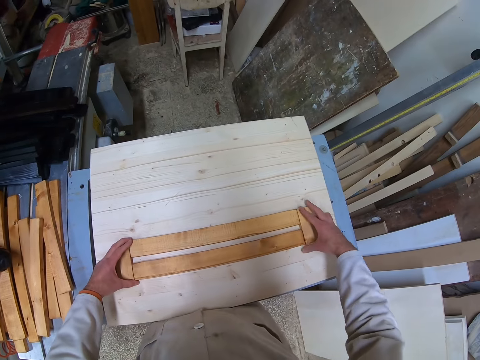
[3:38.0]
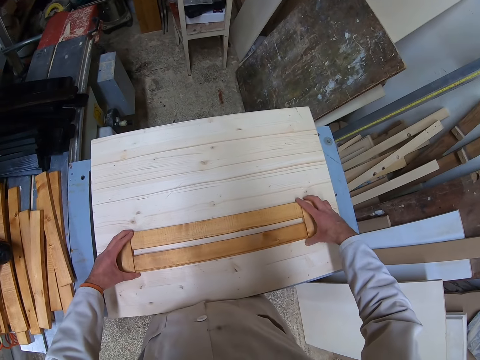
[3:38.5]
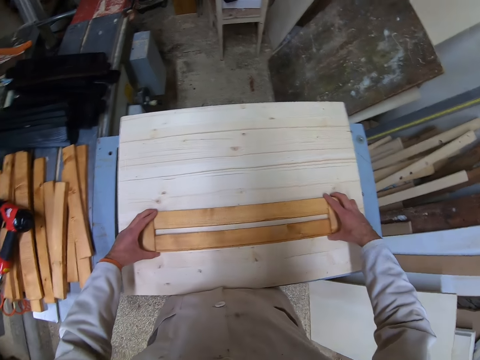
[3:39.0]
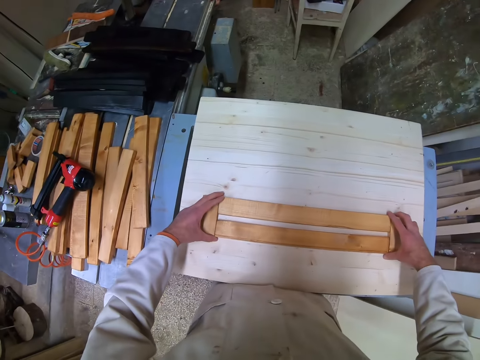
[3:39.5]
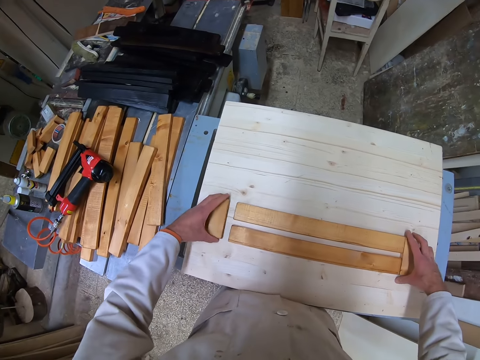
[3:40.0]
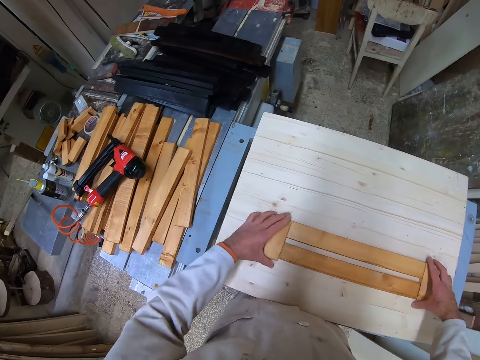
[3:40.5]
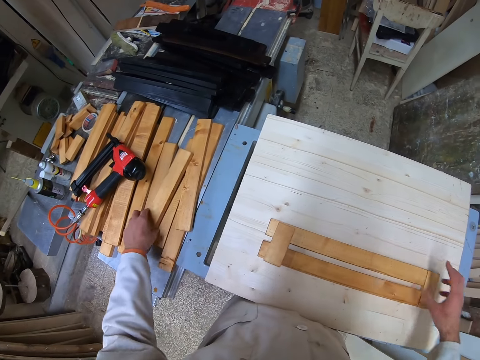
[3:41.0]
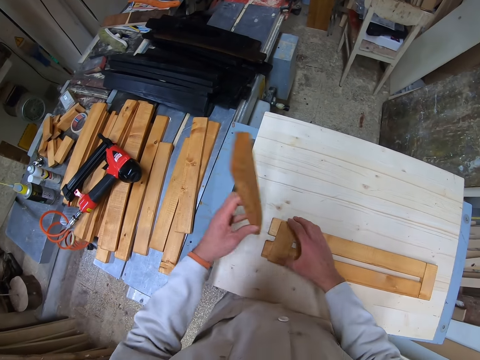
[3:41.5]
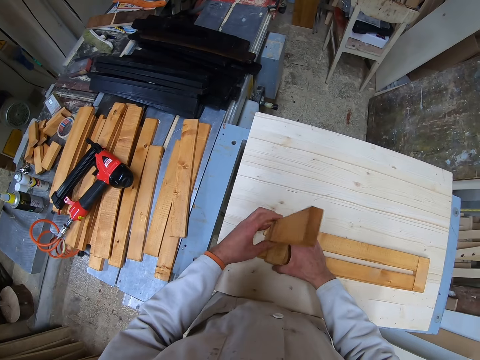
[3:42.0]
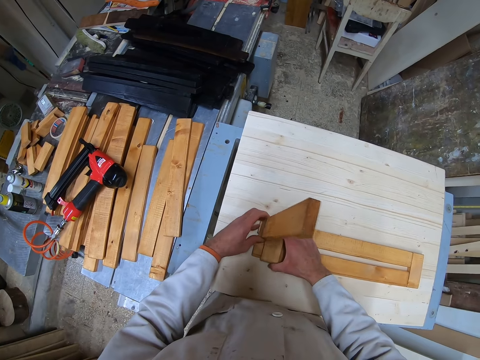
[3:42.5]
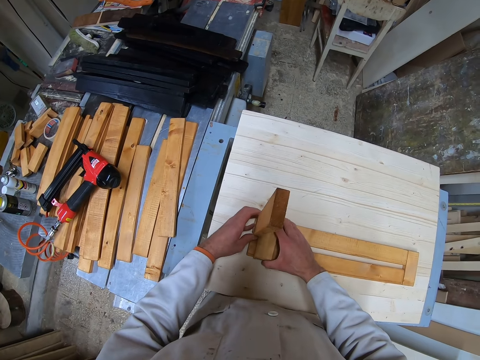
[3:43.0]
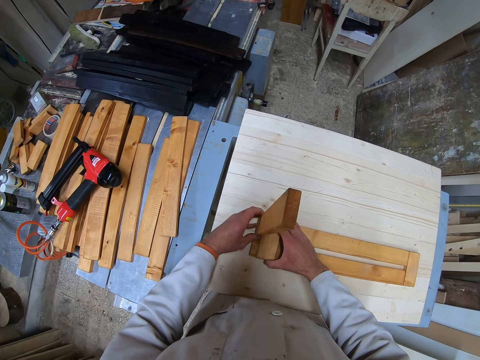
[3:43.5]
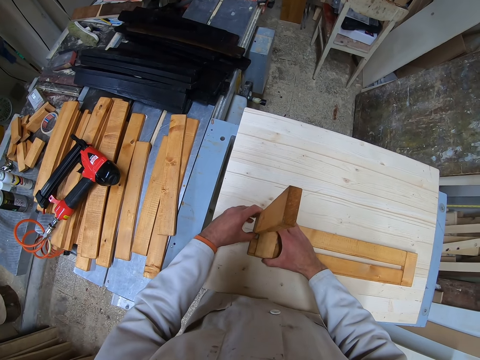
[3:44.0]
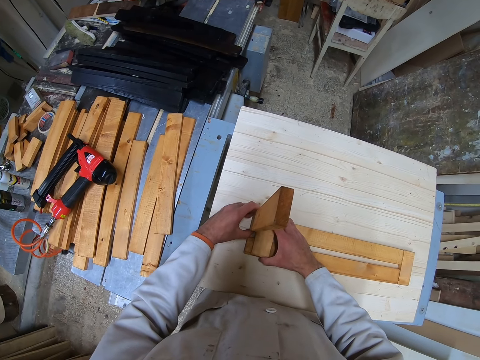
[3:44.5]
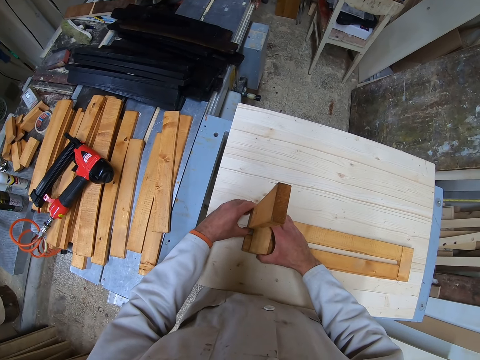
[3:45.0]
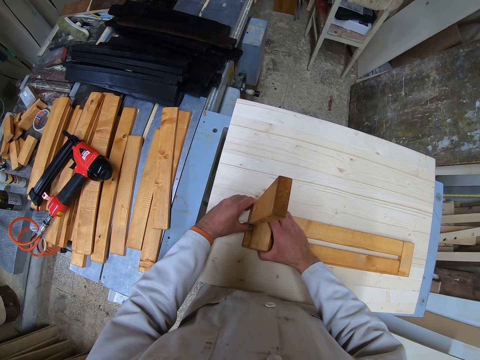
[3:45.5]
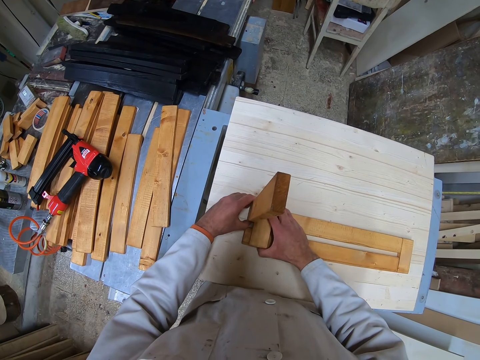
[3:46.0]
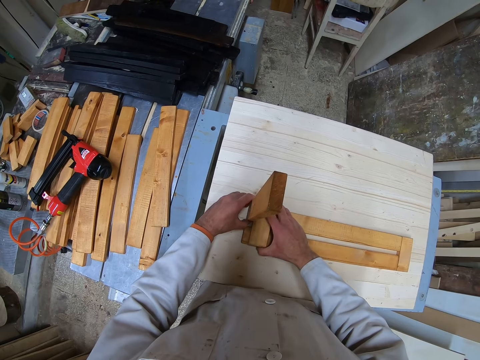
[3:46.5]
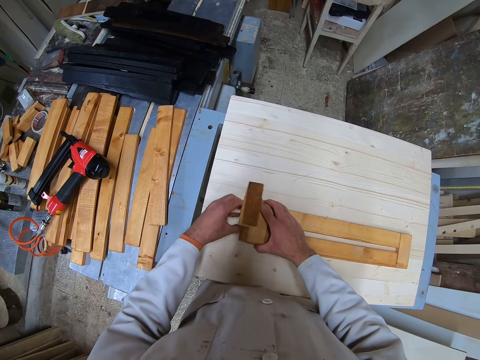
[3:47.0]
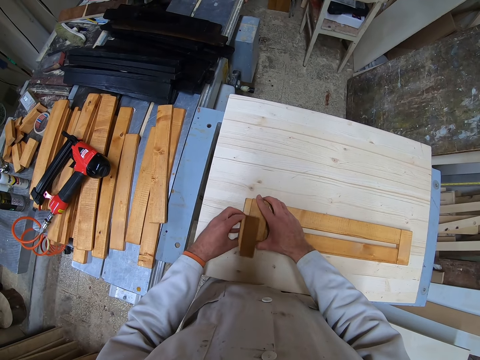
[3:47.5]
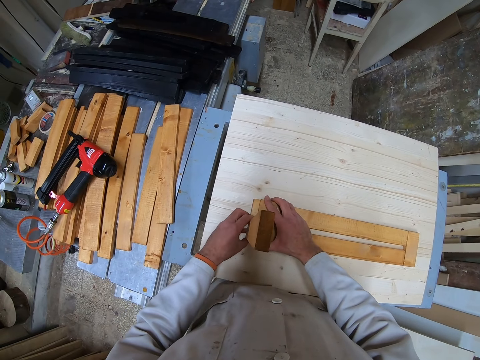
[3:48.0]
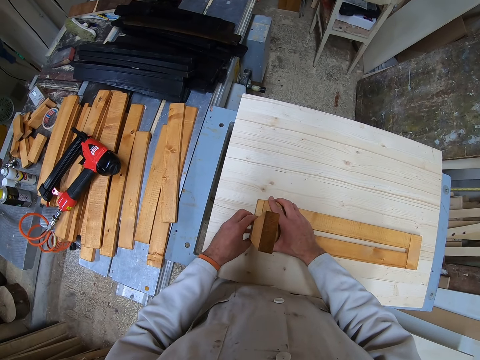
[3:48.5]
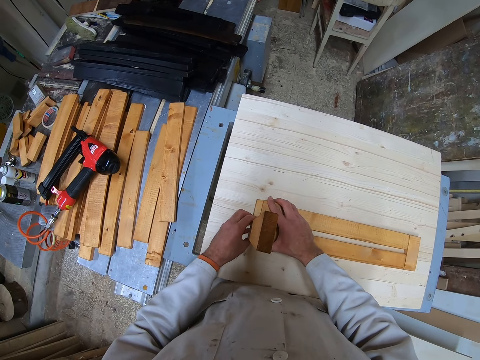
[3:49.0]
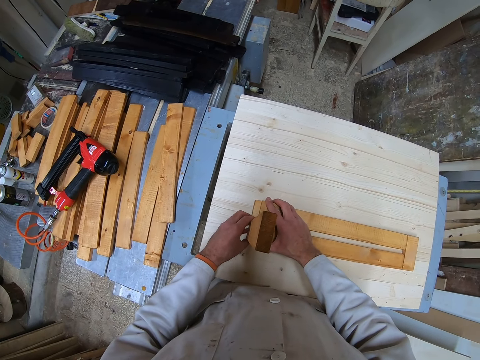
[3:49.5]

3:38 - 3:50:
The camera wearer places the small plank in his right hand on the table. He looks around. He picks up a small plank from the table with his left hand. He places the small plank on the joined planks on the table. He picks up a plank from the table of planks with his left hand. He places the plank on the joined planks on the table. He fixes the pieces of wood on the table.

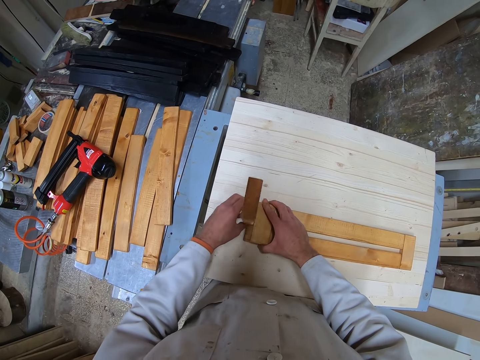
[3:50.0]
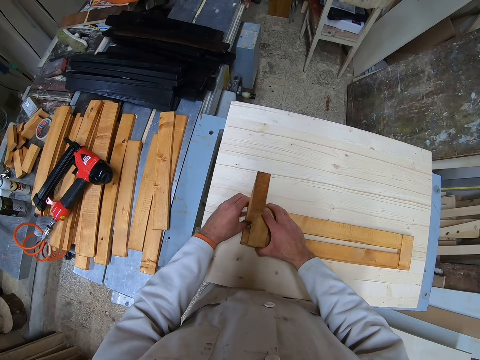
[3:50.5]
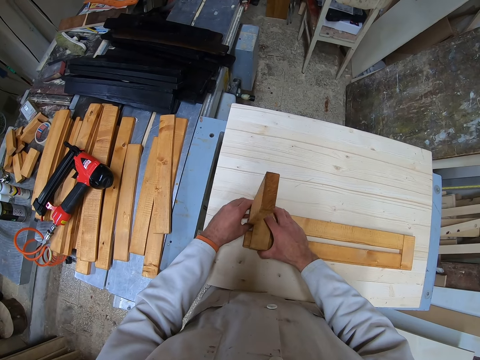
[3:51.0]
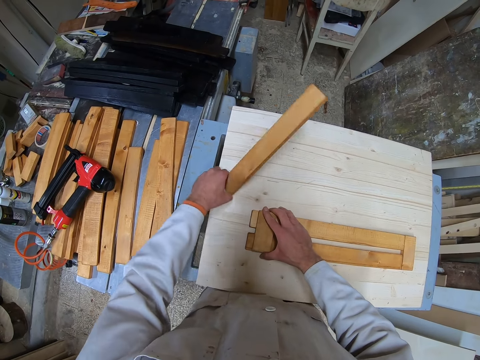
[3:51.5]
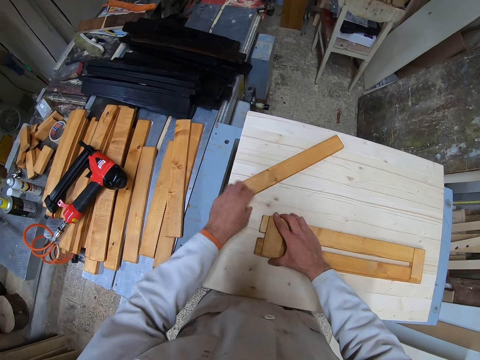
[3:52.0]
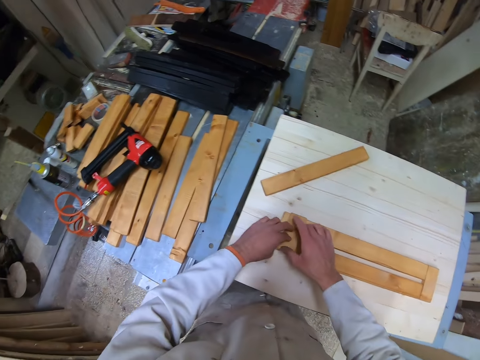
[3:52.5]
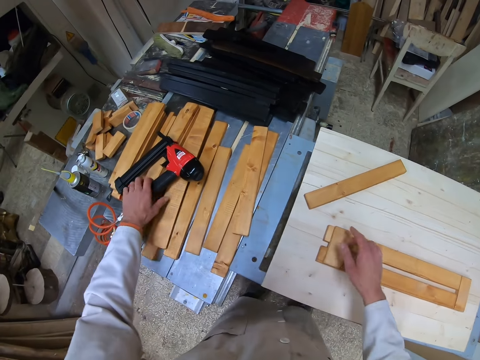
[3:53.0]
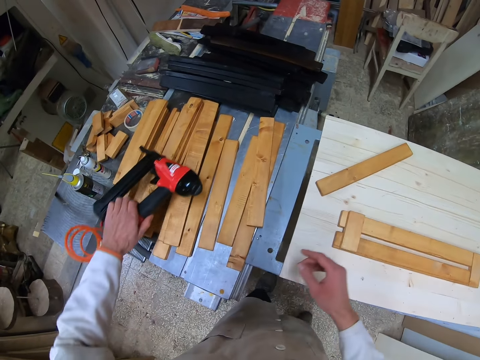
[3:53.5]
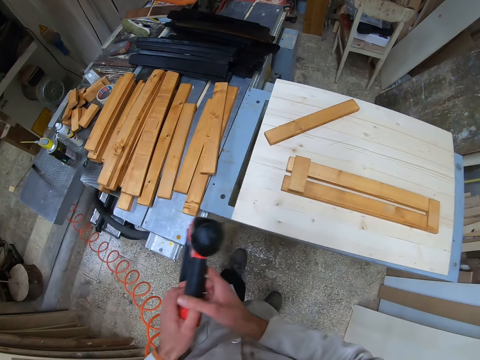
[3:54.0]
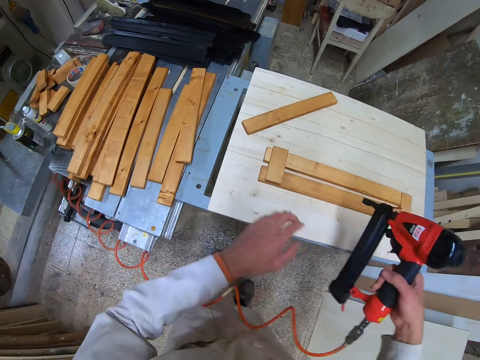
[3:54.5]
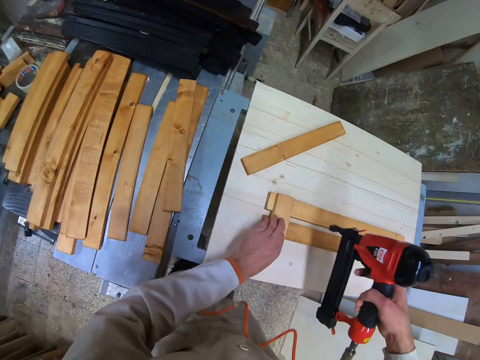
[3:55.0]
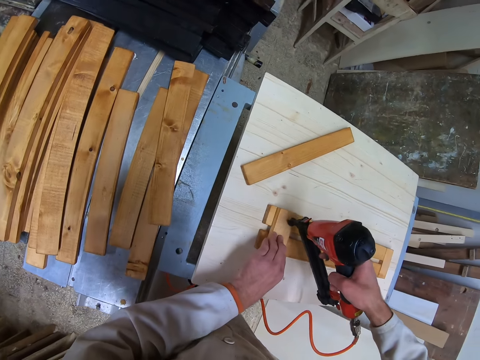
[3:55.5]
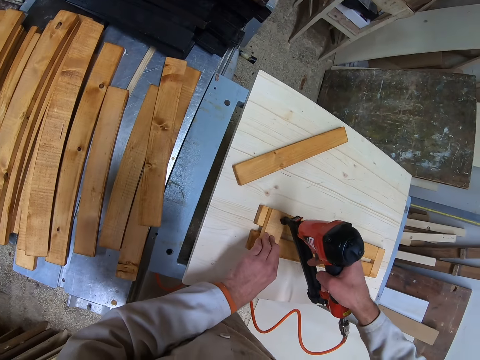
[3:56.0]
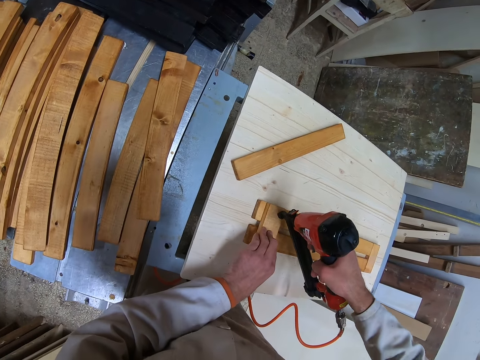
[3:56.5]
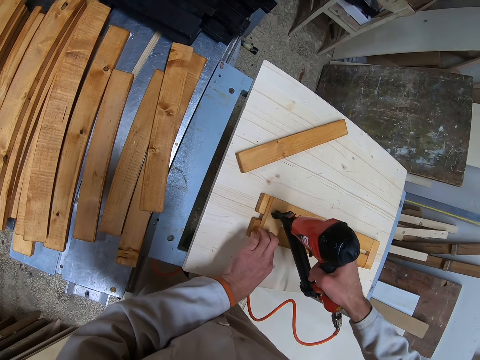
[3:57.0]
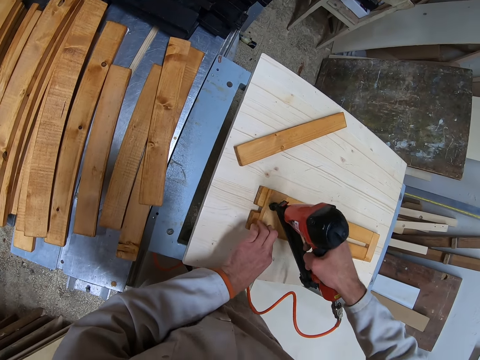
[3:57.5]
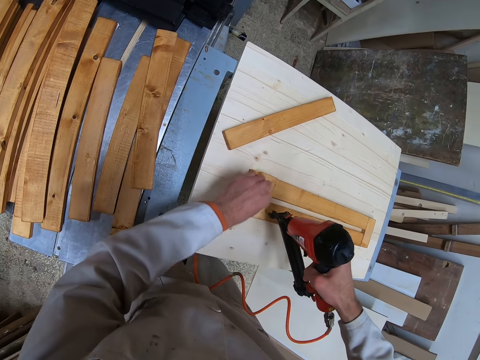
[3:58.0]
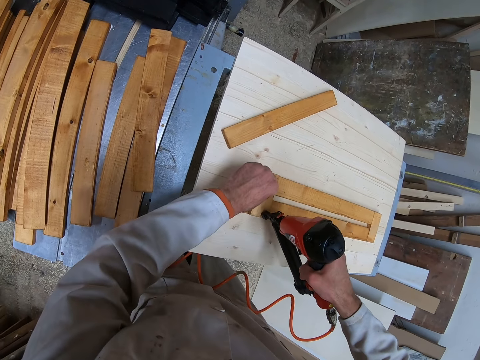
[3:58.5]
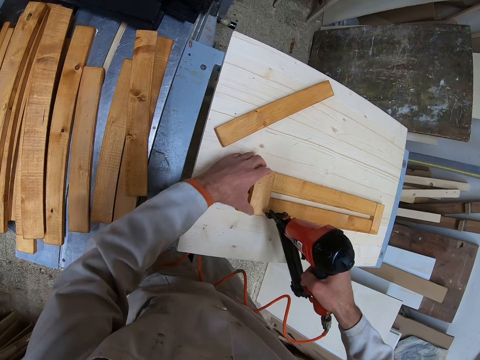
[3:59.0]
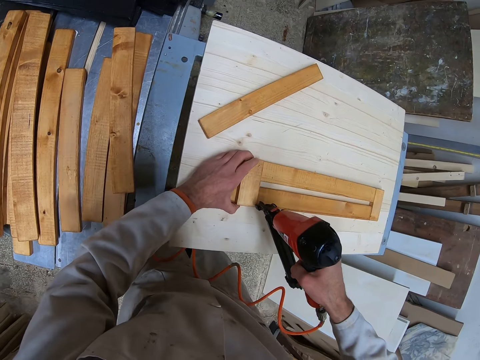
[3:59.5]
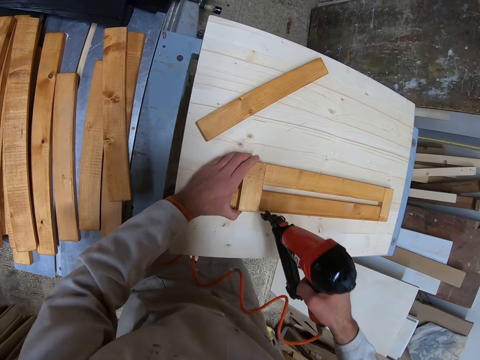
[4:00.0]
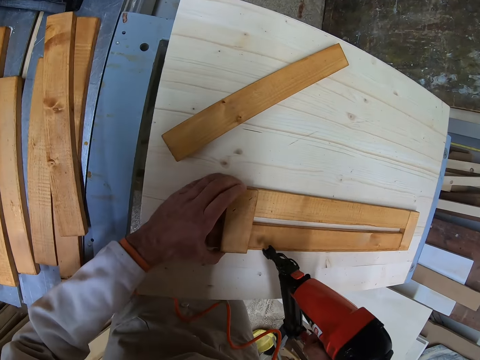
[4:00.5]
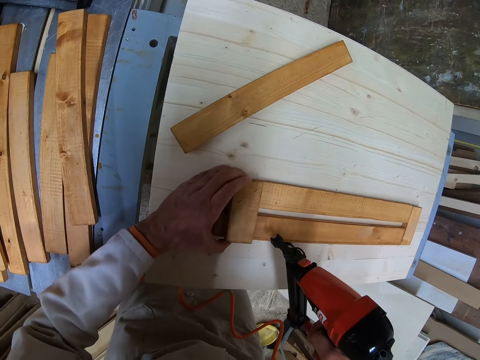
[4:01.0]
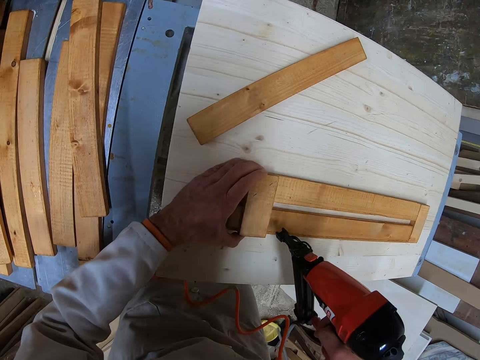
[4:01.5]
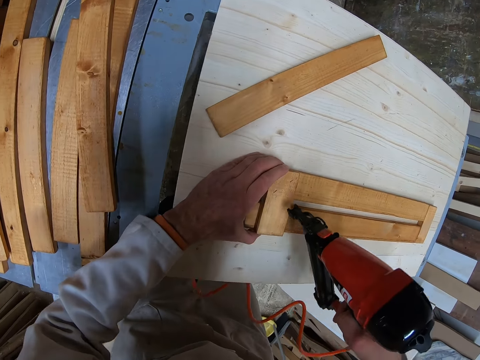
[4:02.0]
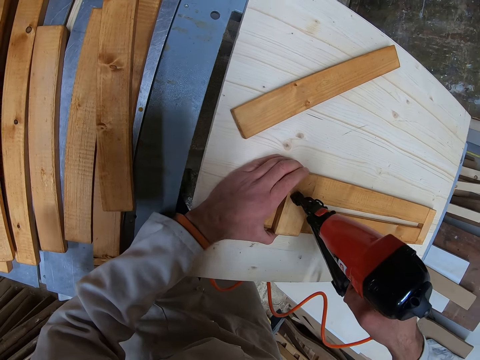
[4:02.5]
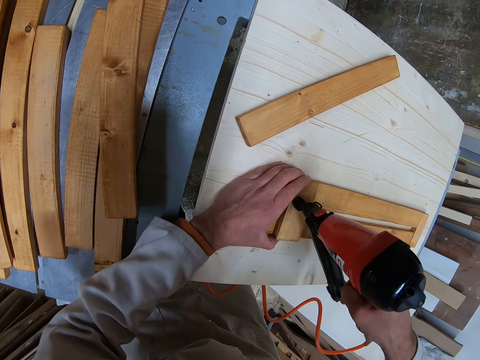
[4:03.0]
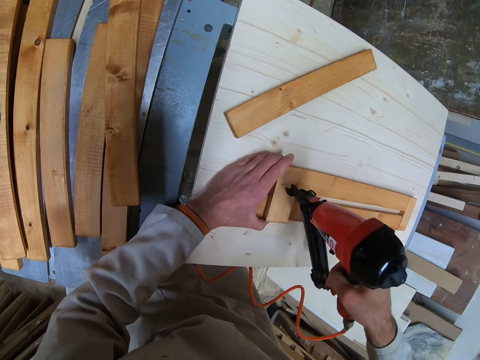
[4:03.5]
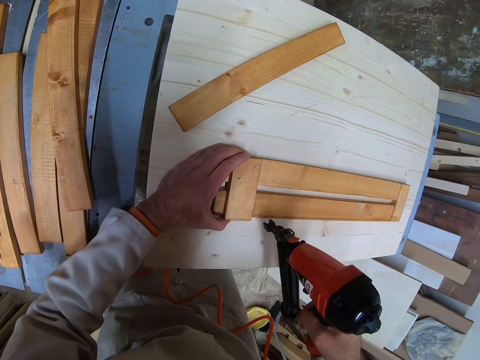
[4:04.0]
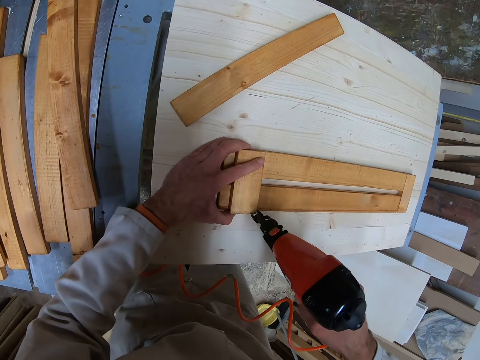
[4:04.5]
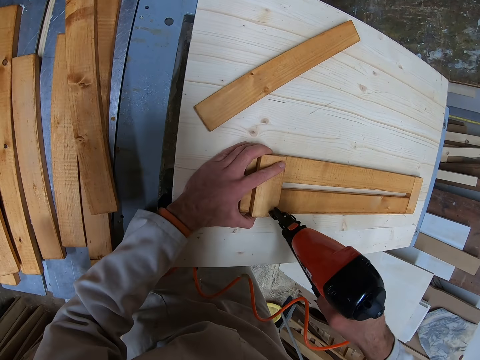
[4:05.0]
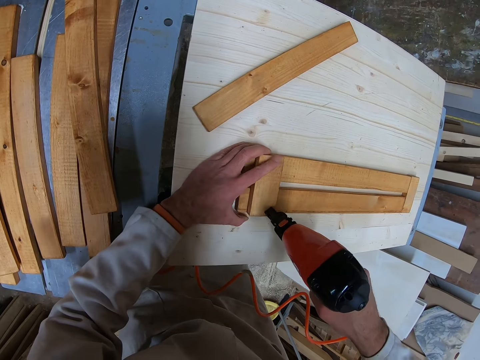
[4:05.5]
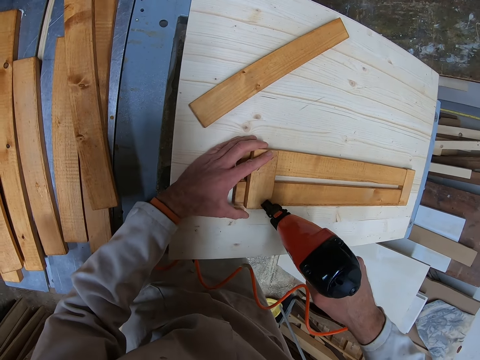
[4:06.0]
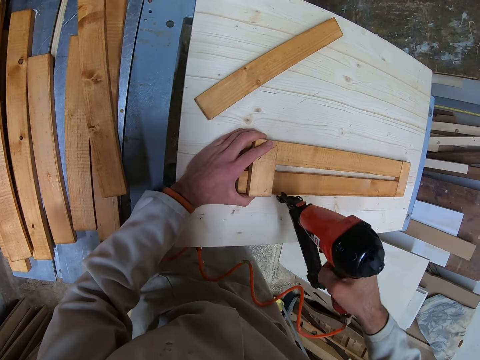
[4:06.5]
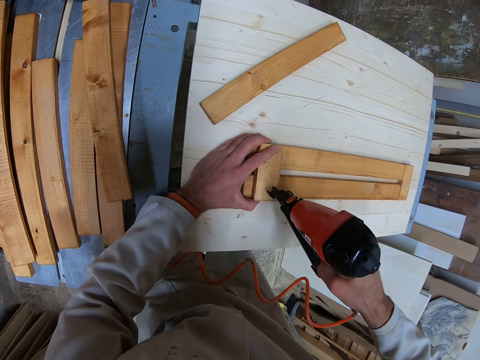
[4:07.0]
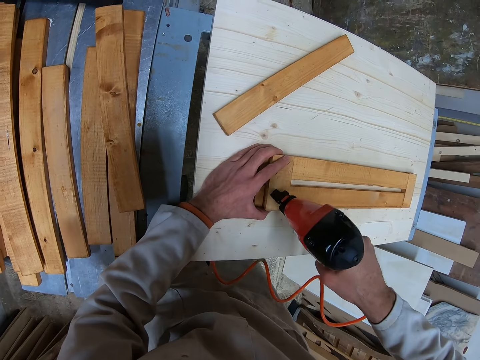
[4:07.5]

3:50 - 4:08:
The camera wearer places the plank on the table with his left hand. He holds the pieces of wood on the table. He picks up the nailer or nail gun from the table of planks with his left hand. He transfers the nailer from his left hand to his right hand. He holds a part of the joined planks with his left hand. He drives a nail into the joined planks with the nailer in his right hand. He drives a nail into the joined planks again. He moves his hand on a piece of wood and holds the nail gun on the wood. He drives a nail into the joined planks with the nailer in his right hand again. He looks around. He holds a part of the joined planks with his left hand. He adjusts the joined planks with his left hand. He drives a nail into the joined planks with the nailer in his right hand. He looks around. He drives a nail into the joined planks with the nailer in his right hand again.
